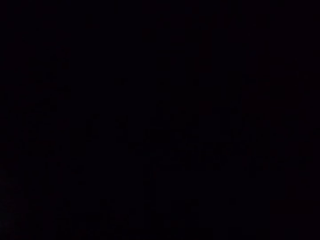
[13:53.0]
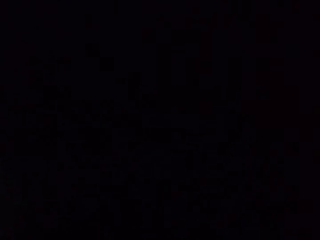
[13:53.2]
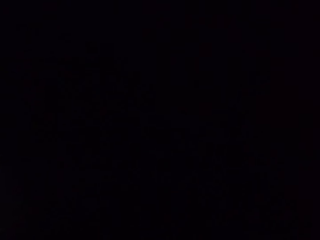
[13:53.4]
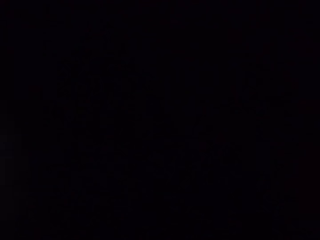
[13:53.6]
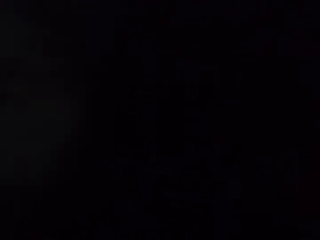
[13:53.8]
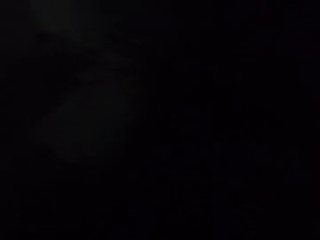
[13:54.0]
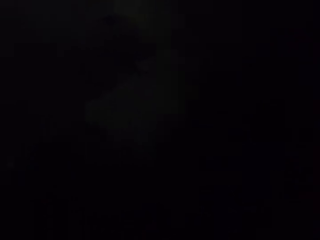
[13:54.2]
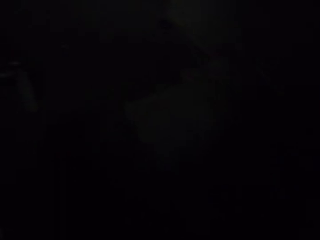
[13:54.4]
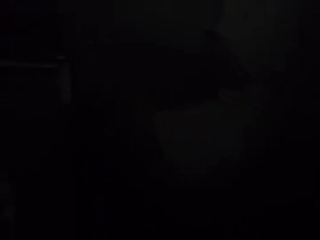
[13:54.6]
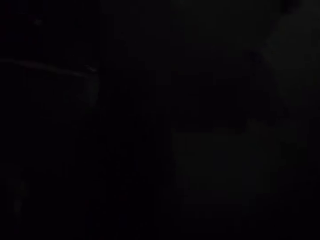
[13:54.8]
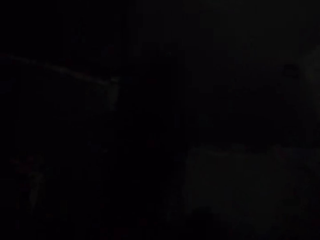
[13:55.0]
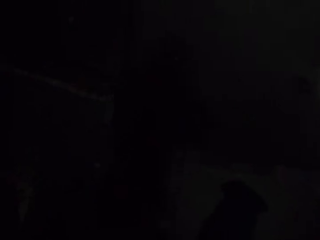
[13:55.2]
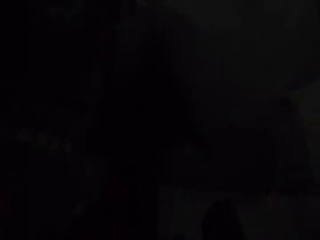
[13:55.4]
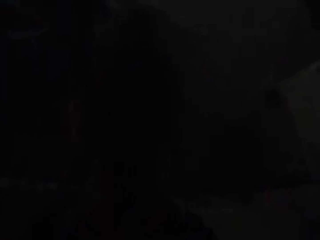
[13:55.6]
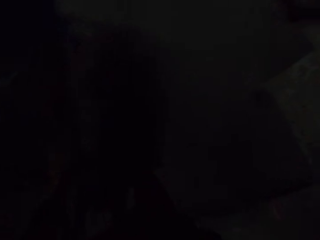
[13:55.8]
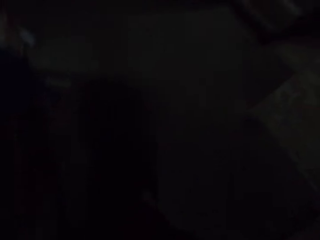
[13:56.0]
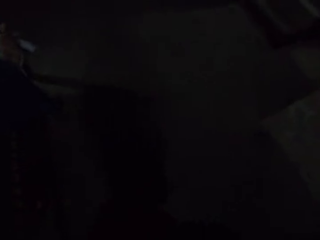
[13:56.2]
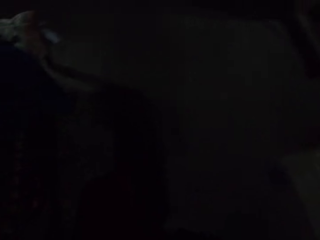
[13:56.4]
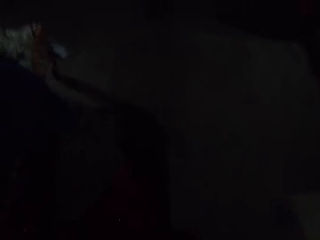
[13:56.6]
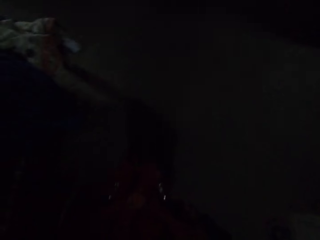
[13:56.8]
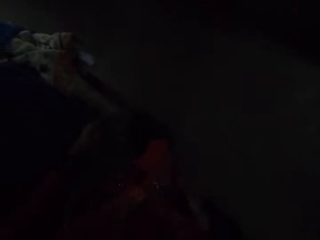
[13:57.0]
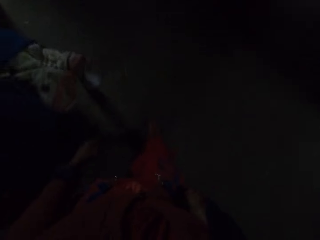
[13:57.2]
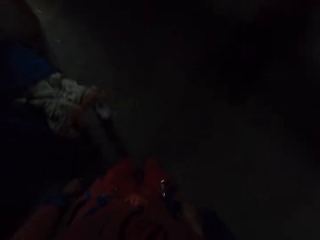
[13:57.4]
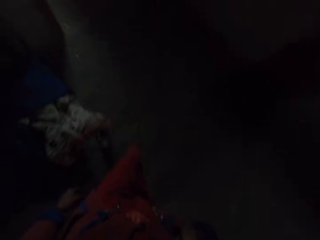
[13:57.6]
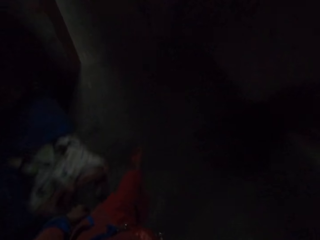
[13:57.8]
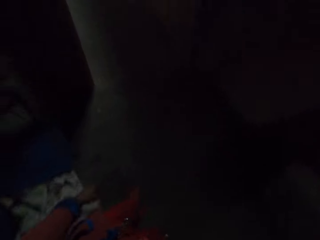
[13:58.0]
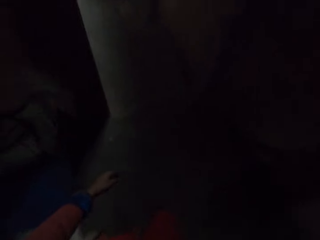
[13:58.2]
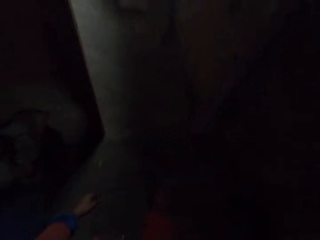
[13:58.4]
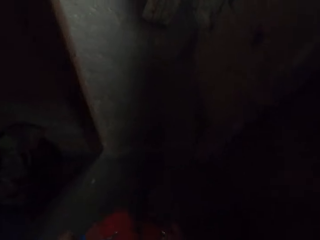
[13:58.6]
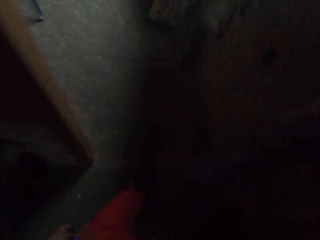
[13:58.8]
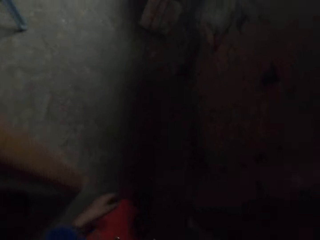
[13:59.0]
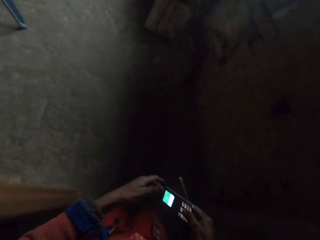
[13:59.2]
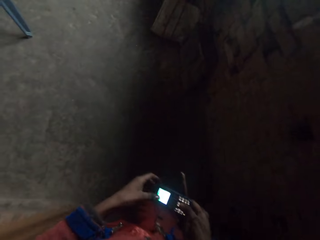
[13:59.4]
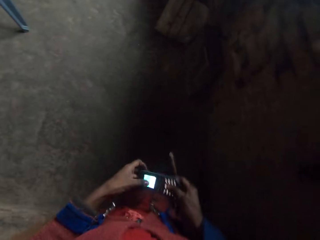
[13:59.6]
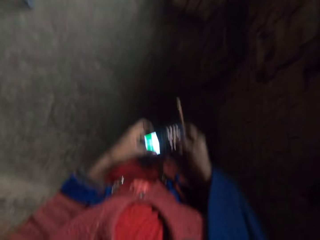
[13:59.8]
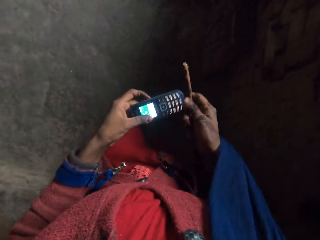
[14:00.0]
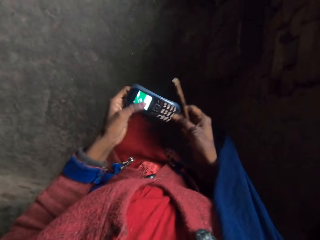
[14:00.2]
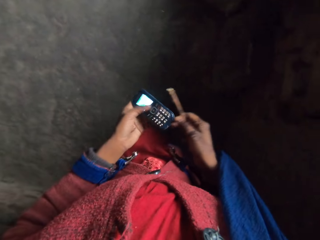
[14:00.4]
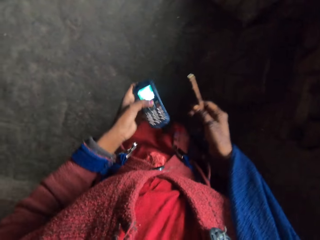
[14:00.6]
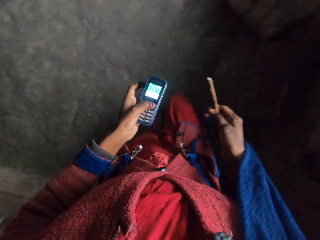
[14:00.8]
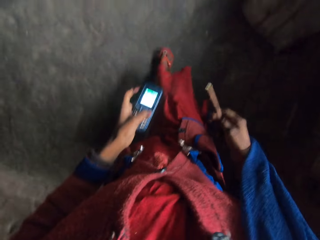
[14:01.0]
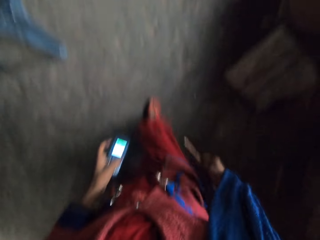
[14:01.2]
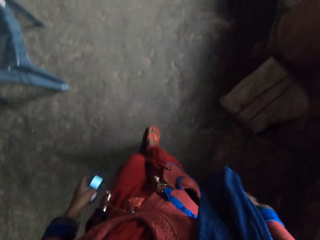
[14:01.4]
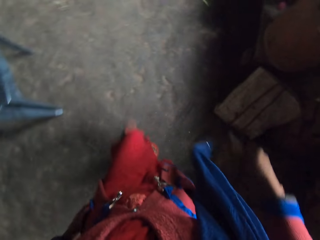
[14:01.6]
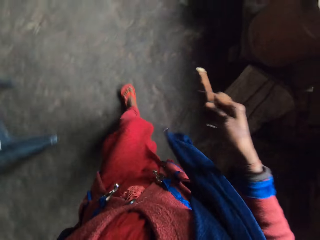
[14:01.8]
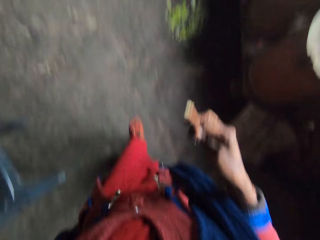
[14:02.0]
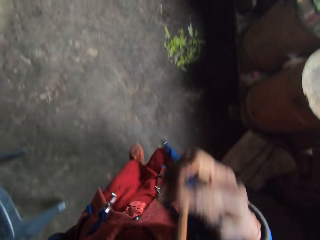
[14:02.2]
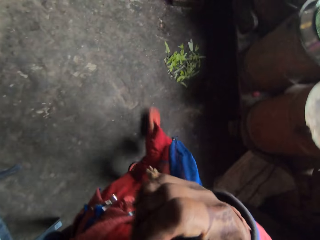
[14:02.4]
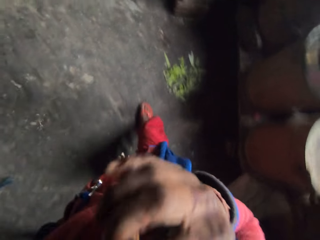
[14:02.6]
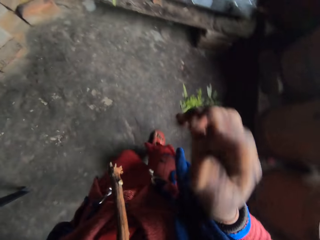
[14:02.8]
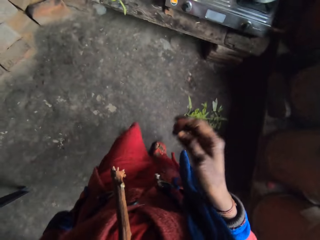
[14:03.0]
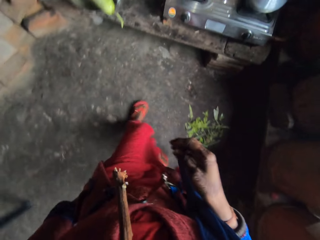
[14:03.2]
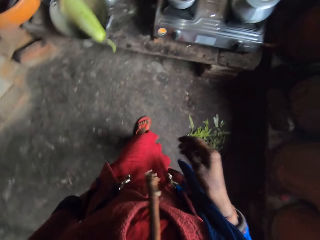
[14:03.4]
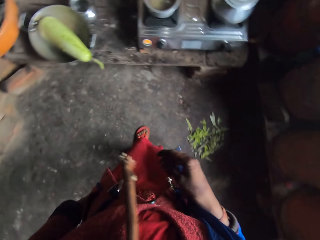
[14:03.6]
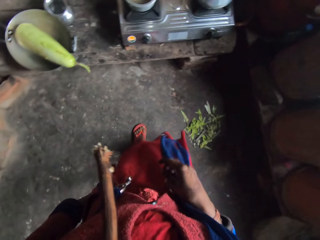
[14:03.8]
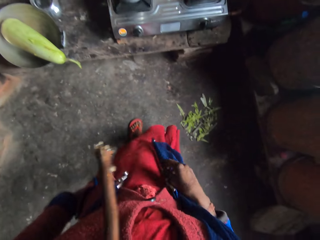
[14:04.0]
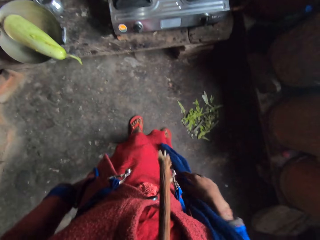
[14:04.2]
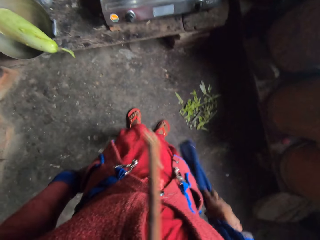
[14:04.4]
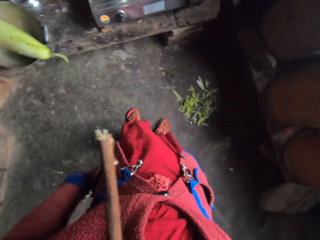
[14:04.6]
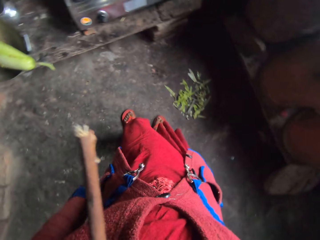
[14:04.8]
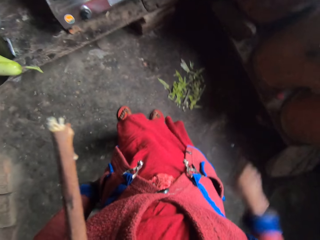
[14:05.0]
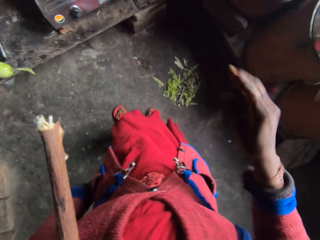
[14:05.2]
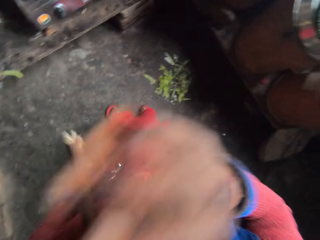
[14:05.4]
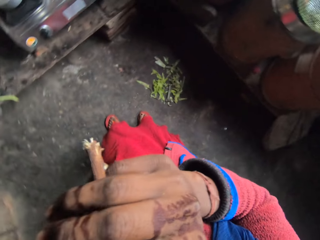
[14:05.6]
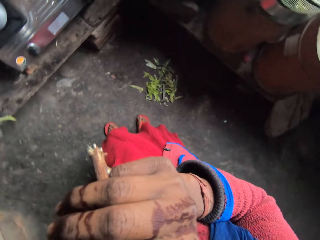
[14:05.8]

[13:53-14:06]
The camera wearer walks to a kitchen. She walks around the room. She holds a chewing stick. She holds the phone with both hands. She passes the phone from her right hand to her left hand. She holds the phone with one hand. She walks around the room. She puts the chewing stick in her mouth. She stands beside the cooker.

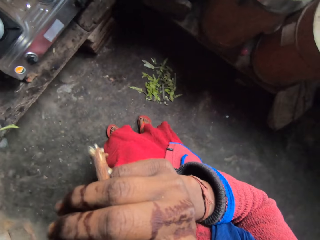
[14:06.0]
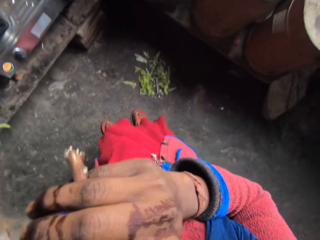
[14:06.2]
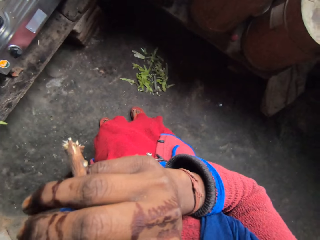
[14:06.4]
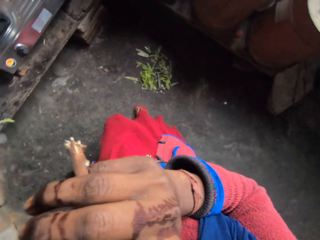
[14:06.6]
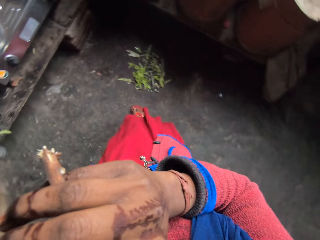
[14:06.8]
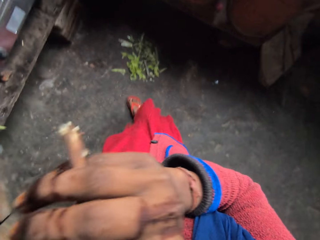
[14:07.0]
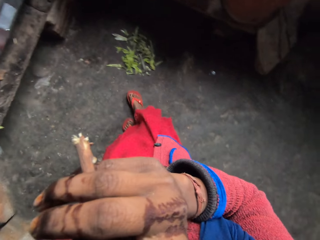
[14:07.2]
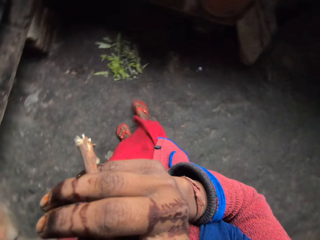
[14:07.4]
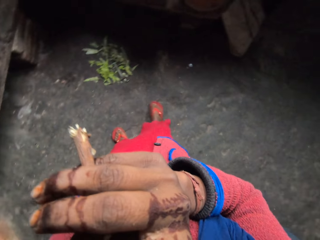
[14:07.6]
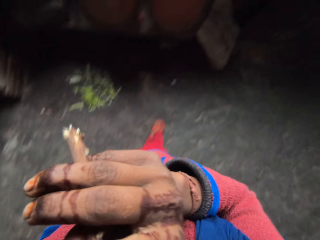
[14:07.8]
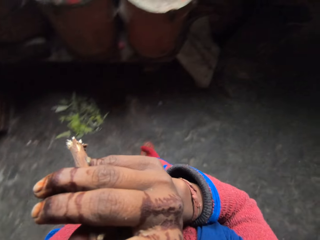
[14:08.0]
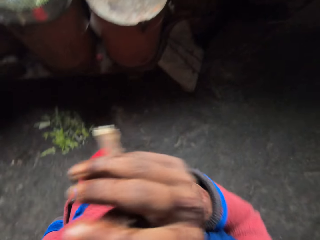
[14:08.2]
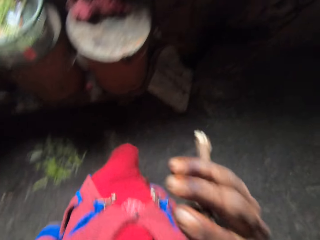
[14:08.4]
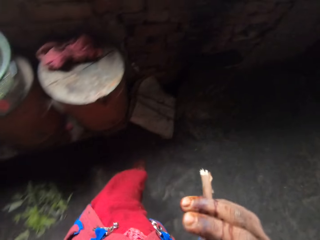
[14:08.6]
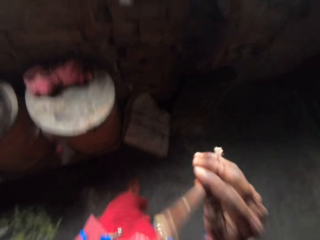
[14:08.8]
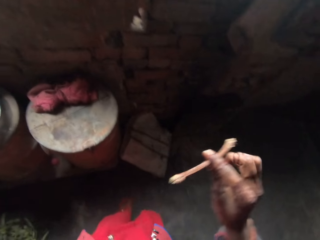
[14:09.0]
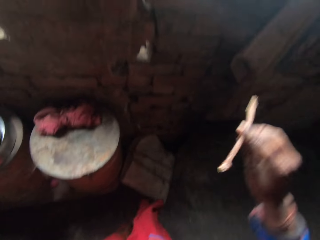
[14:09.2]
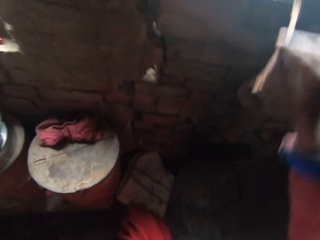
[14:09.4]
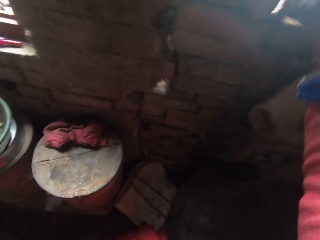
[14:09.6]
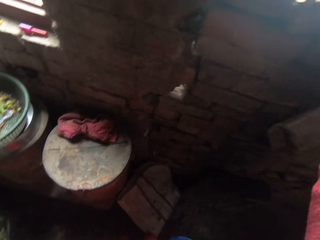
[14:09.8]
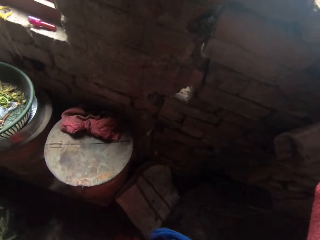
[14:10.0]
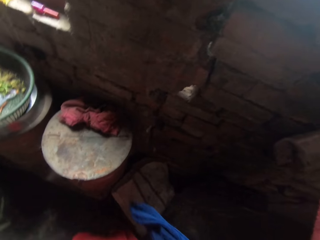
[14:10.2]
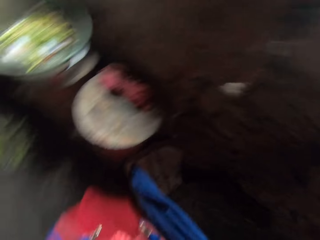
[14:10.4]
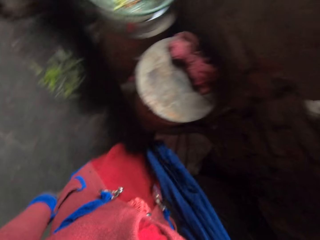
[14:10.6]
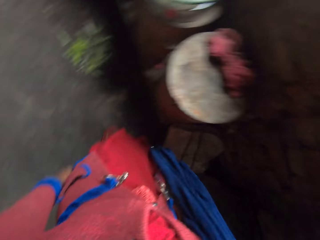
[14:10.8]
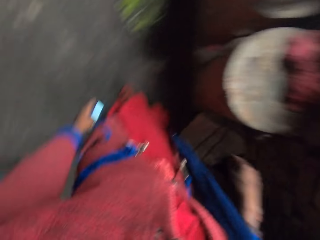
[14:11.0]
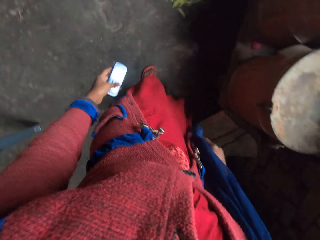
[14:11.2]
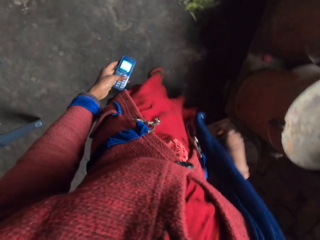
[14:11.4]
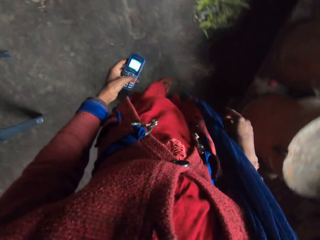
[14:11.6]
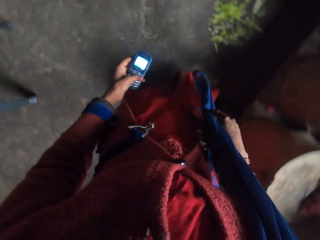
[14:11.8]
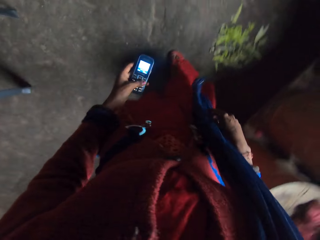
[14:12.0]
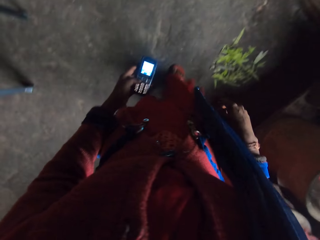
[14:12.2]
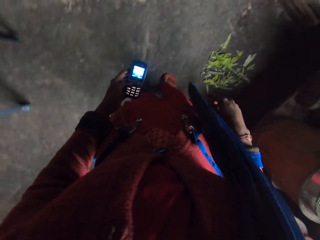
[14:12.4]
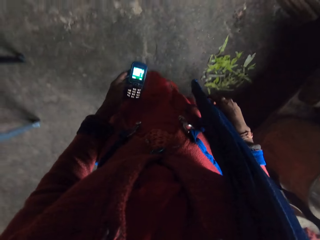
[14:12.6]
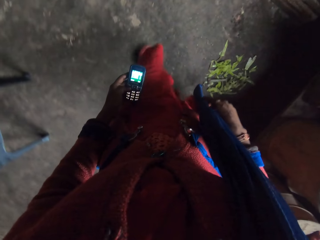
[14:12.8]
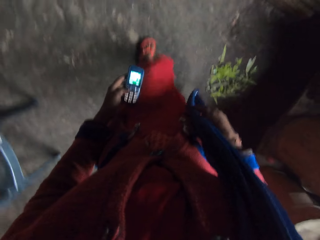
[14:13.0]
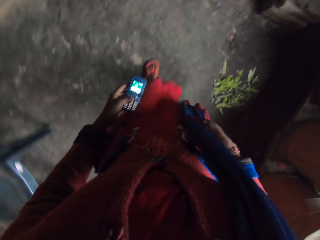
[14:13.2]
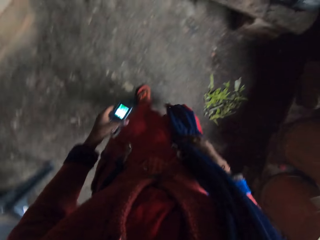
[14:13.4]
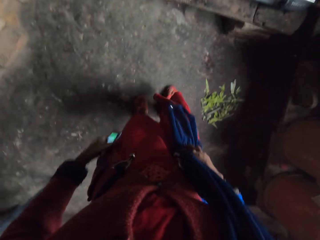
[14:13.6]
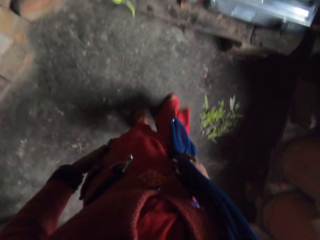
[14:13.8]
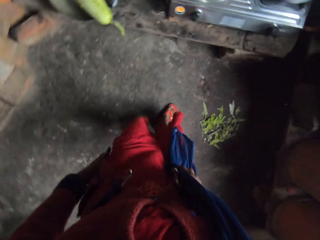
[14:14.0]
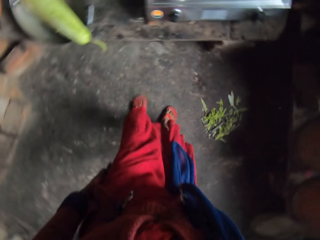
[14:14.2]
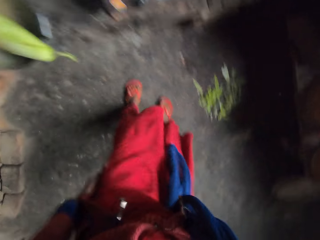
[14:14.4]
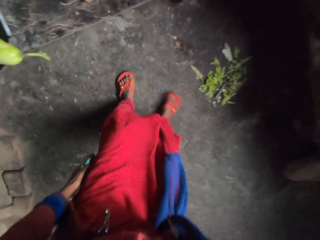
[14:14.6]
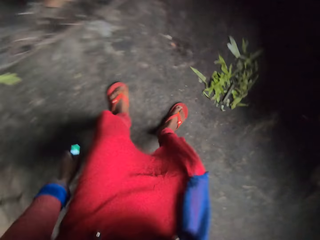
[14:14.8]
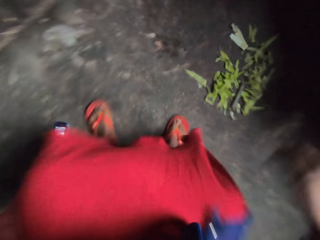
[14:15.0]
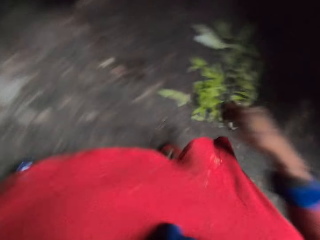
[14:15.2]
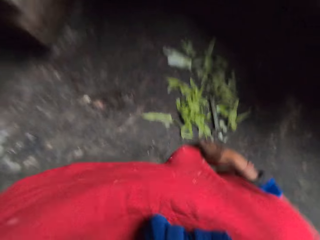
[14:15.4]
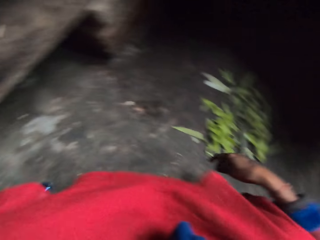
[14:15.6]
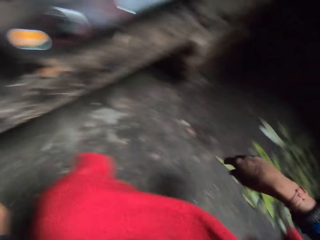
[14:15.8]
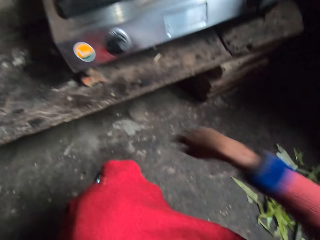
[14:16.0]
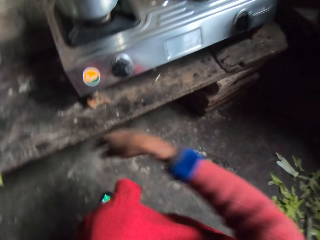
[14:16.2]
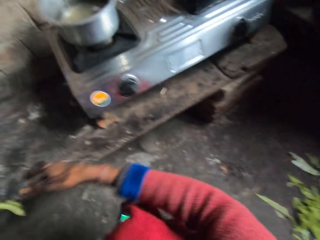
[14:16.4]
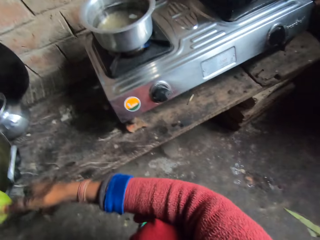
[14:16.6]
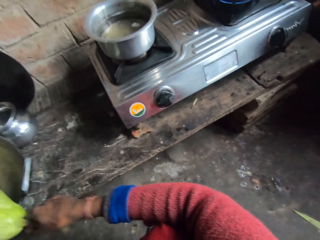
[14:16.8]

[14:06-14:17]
The camera wearer holds the stick. She walks towards the window. She removes the chewing stick from her mouth. She drops the chewing stick on a window pavement. She operates the phone. She looks at the phone. She walks beside the cooker. She drops the phone on the floor. She squats beside the cooker.
